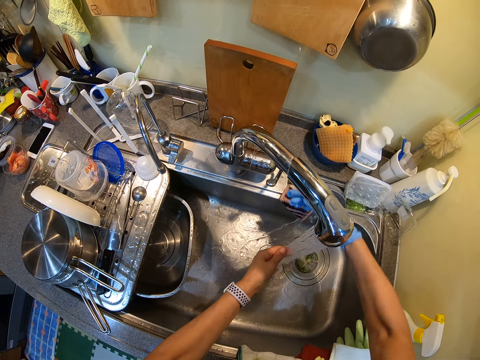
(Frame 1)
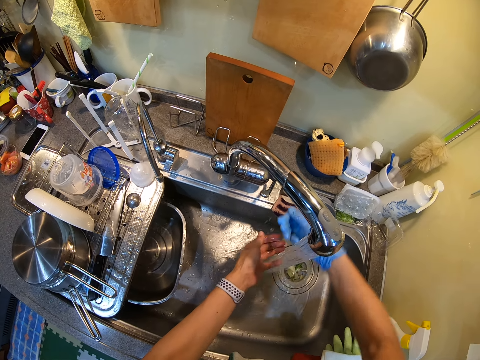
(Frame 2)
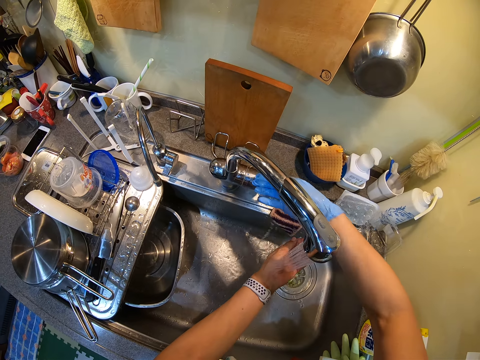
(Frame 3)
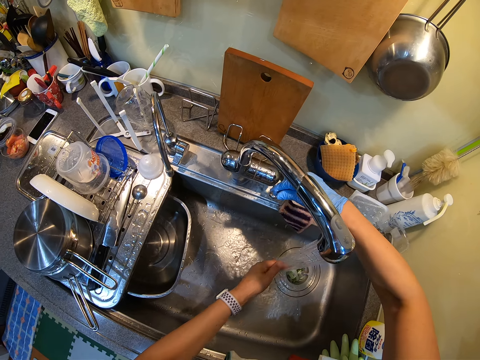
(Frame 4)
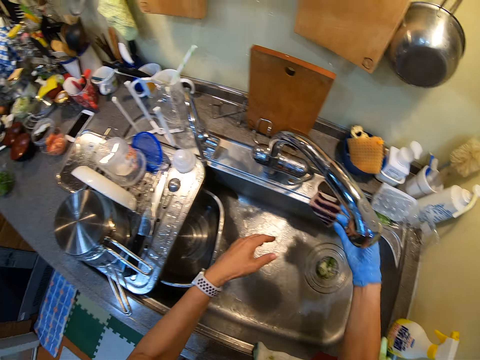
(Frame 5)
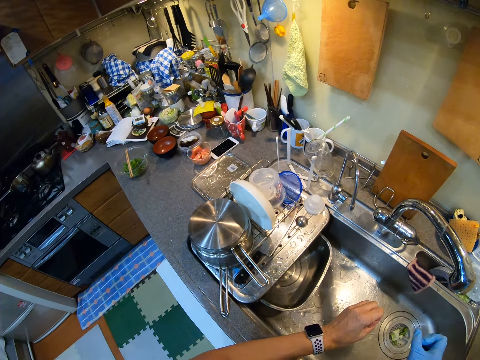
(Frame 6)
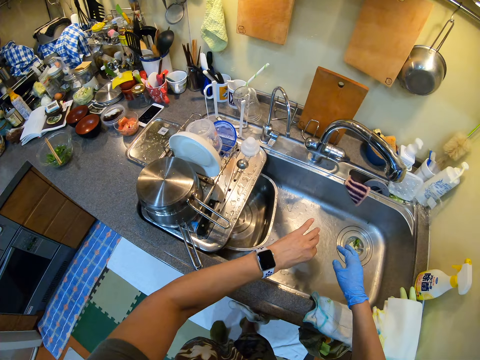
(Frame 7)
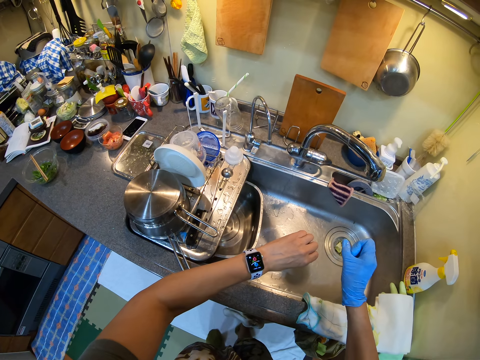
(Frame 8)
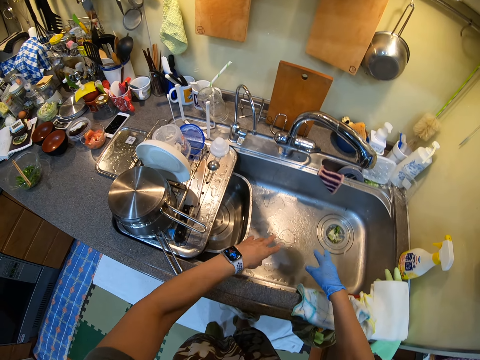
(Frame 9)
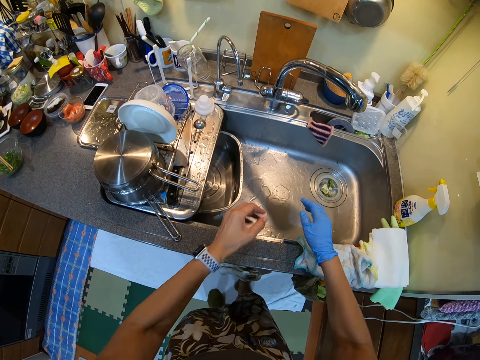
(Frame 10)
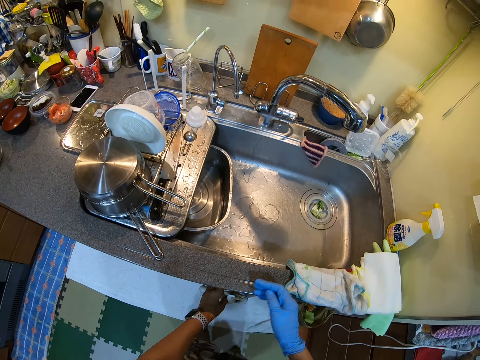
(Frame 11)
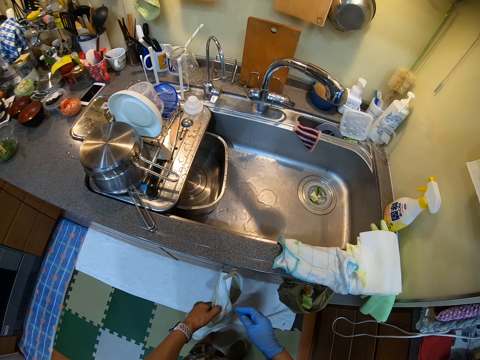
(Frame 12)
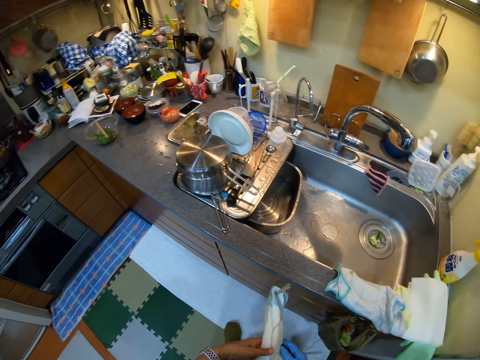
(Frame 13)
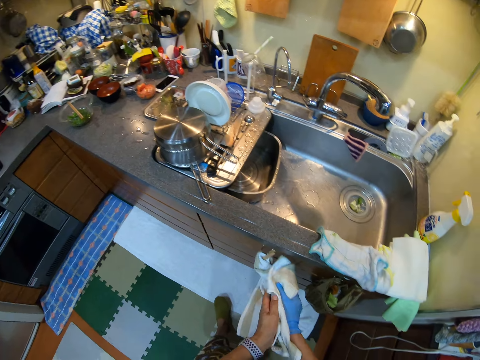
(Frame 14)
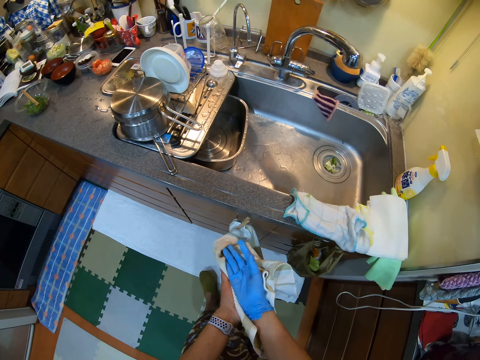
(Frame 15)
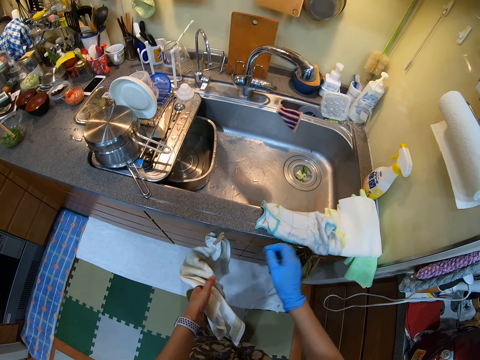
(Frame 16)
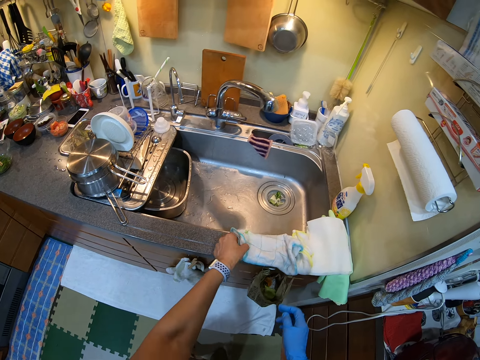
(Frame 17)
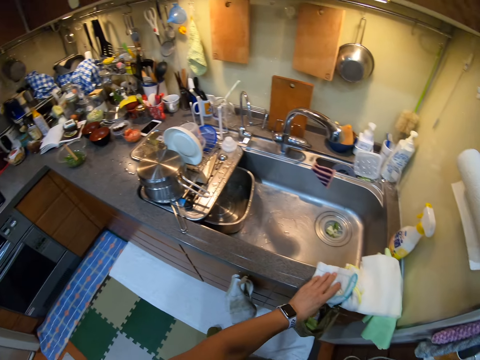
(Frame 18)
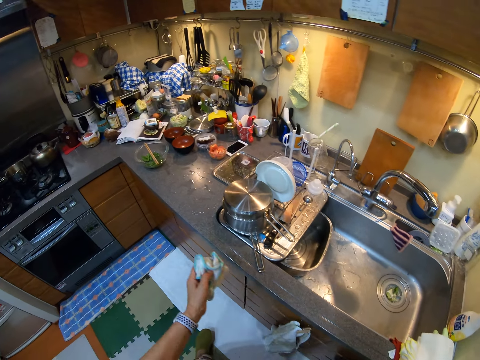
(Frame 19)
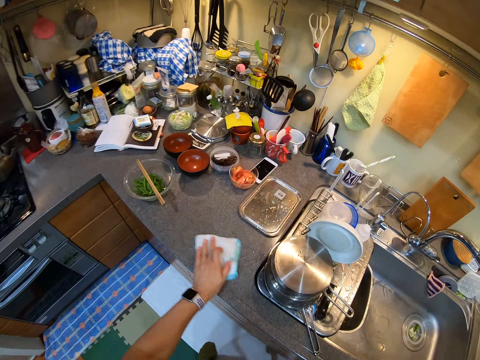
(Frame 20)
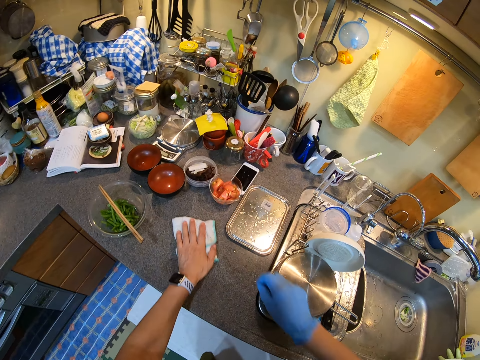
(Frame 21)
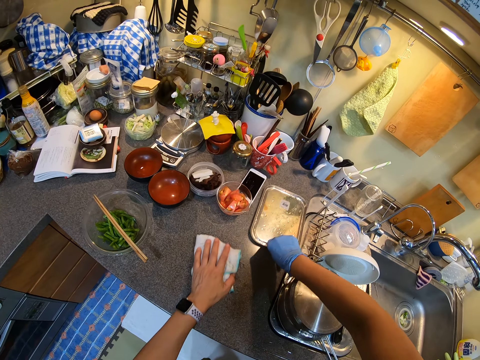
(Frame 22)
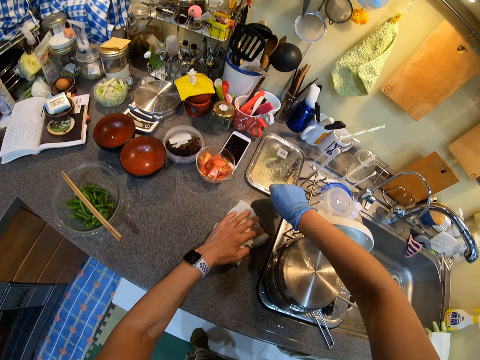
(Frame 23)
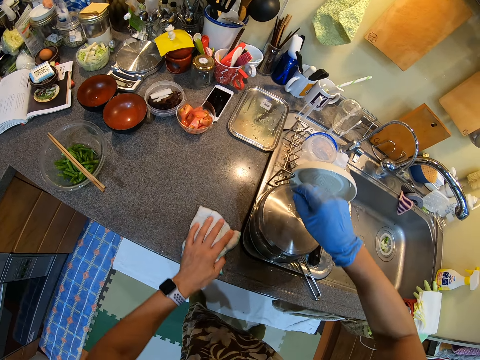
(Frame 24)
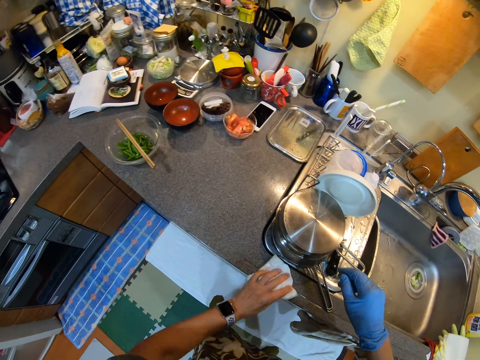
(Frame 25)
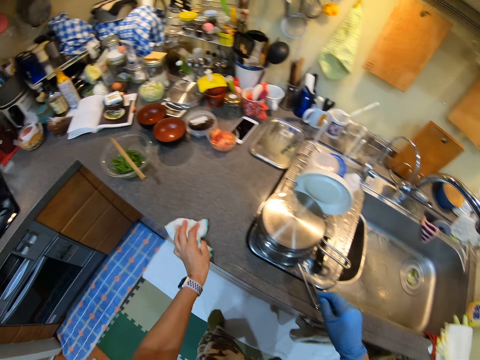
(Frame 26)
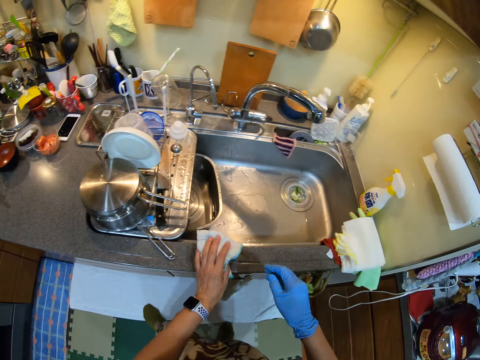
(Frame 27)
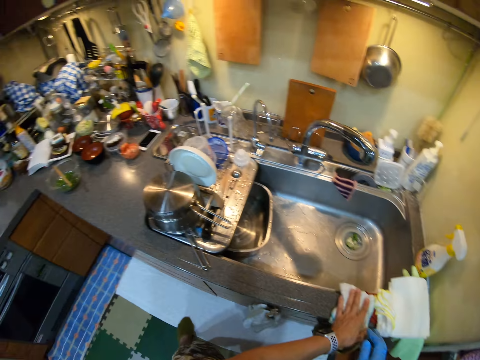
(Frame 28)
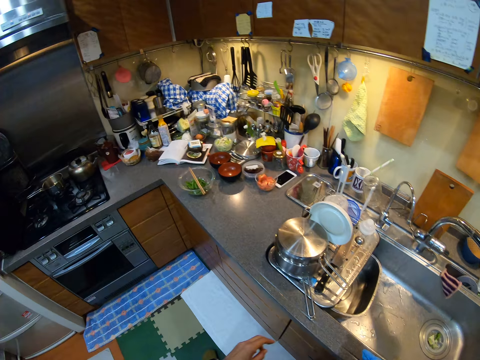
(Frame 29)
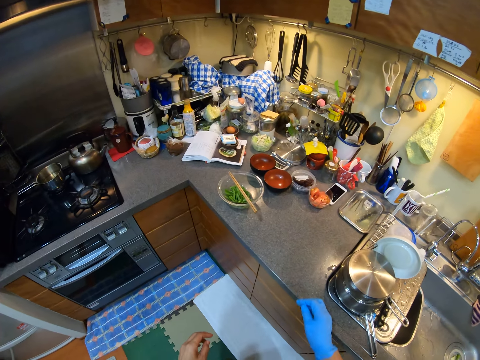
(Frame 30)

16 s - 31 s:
The camera wearer pours water on the sink top. He closes the tap. He shakes hands. He dries his hands. He holds a towel and wipes hands. He folds the towel. He wipes the counter top with the towel. He moves a lid. He wipes the counter top.

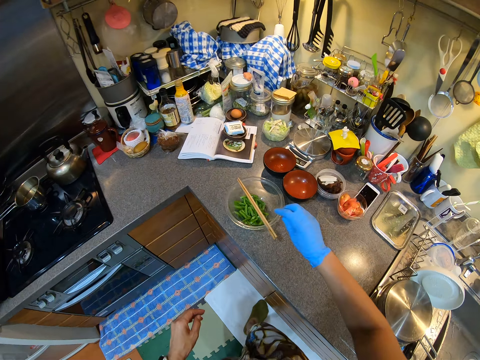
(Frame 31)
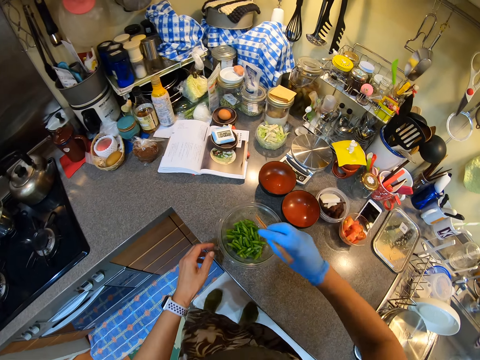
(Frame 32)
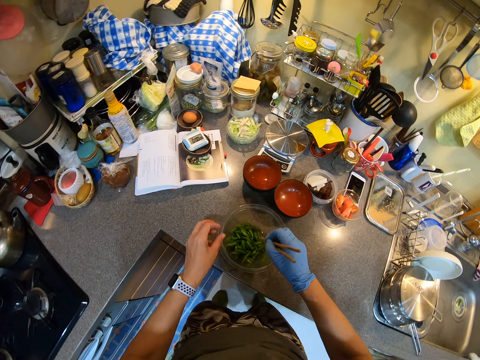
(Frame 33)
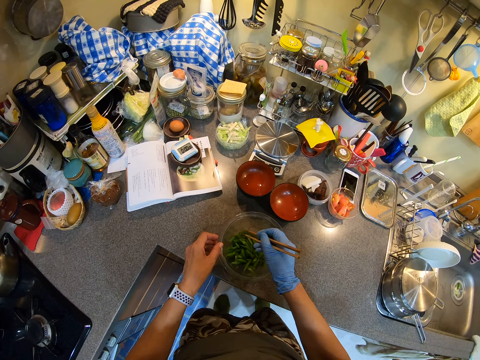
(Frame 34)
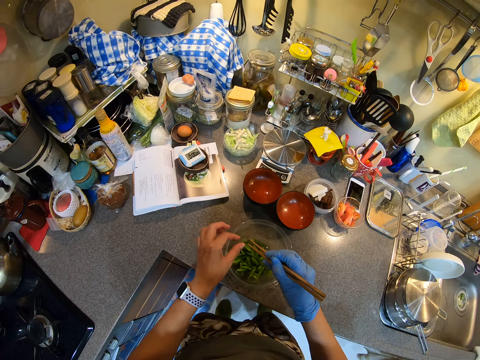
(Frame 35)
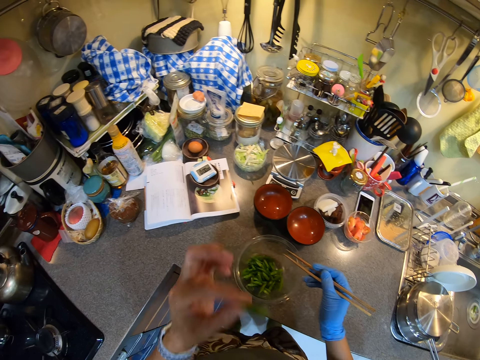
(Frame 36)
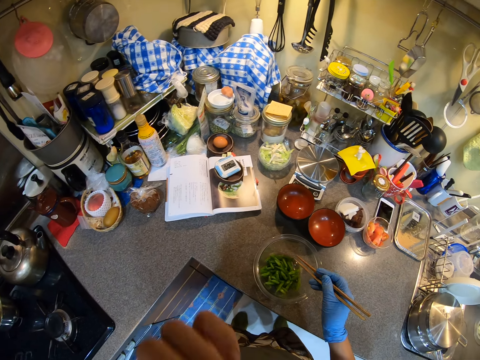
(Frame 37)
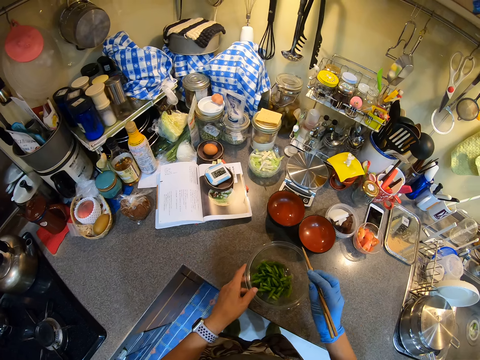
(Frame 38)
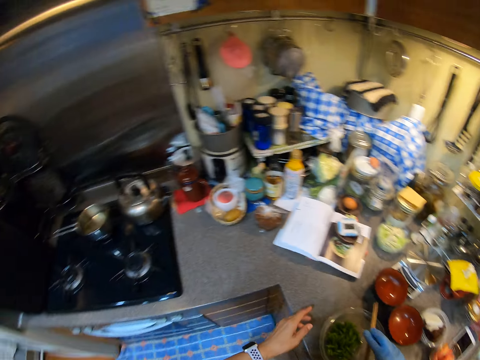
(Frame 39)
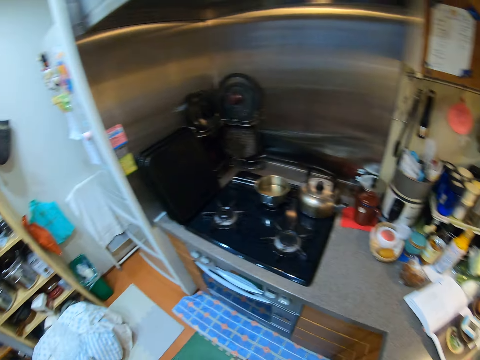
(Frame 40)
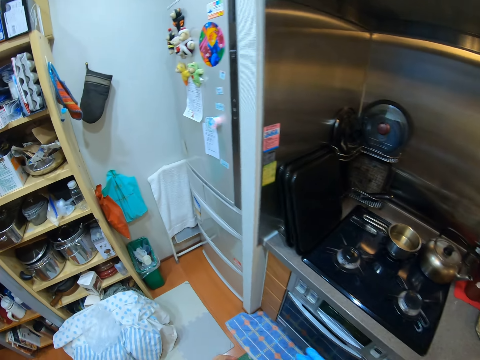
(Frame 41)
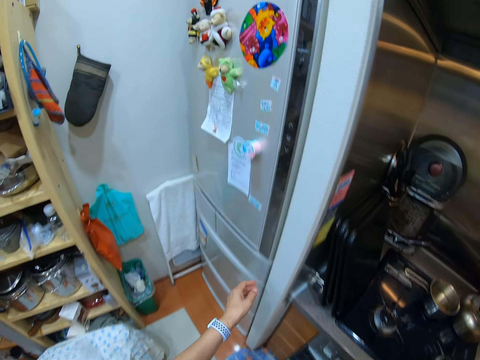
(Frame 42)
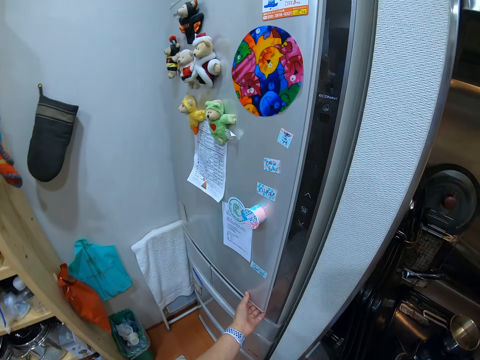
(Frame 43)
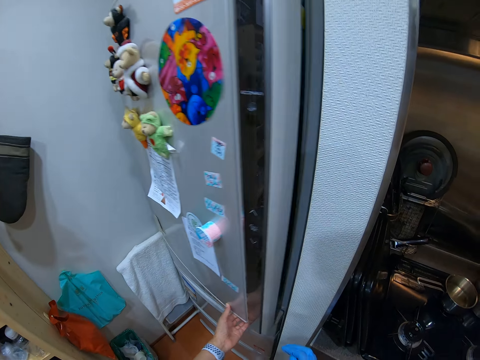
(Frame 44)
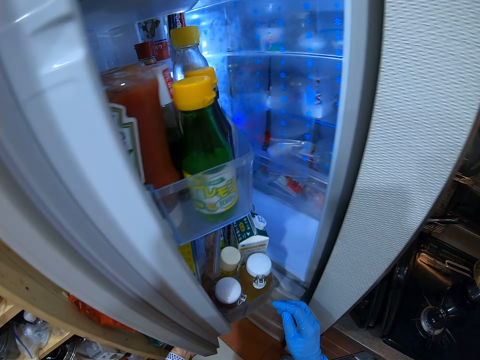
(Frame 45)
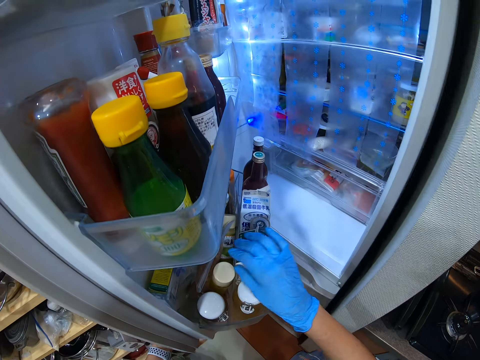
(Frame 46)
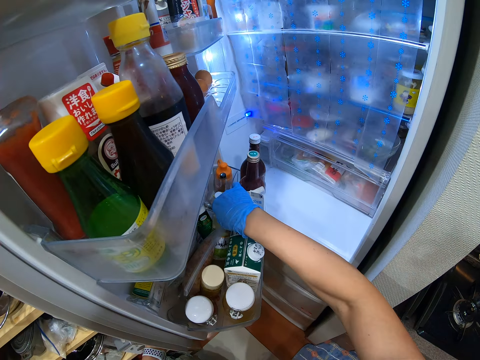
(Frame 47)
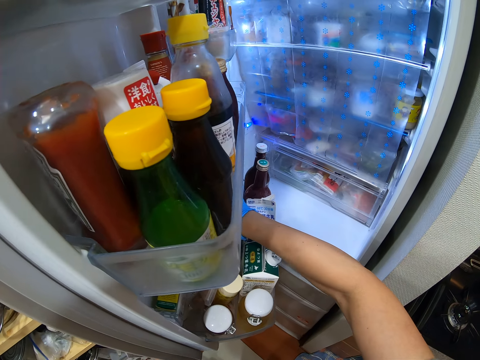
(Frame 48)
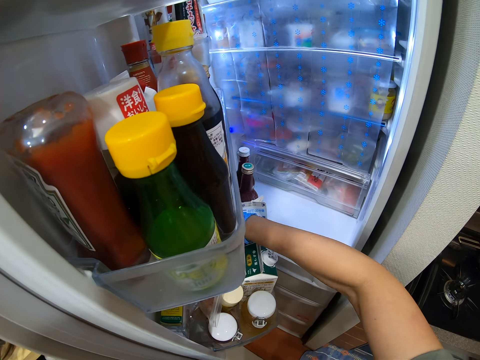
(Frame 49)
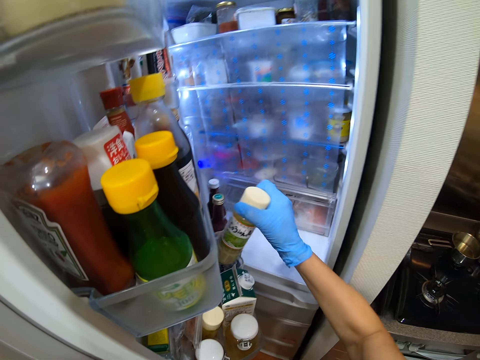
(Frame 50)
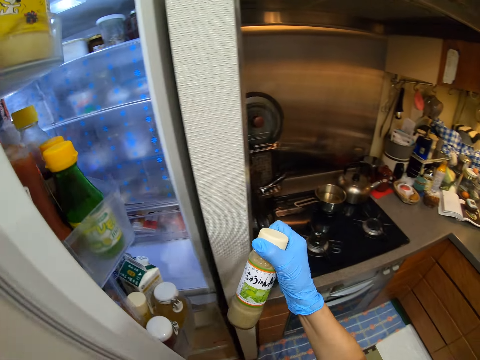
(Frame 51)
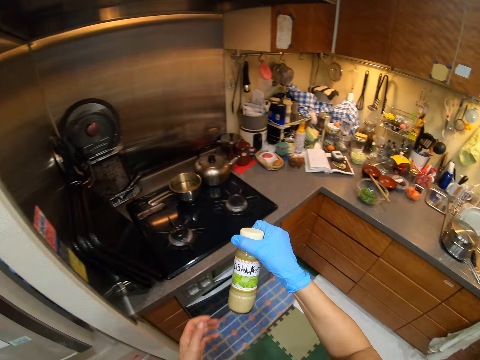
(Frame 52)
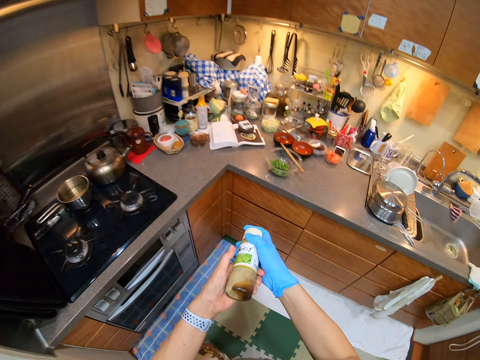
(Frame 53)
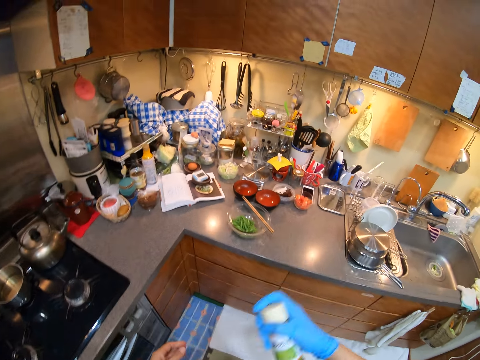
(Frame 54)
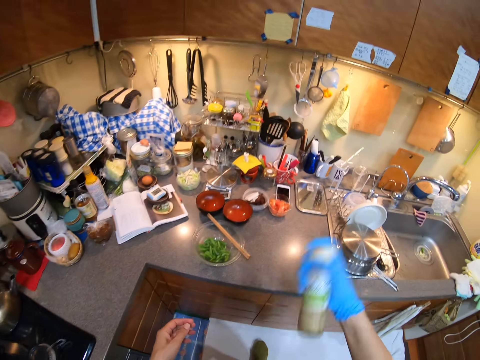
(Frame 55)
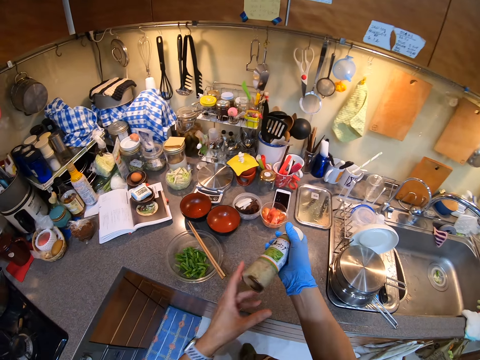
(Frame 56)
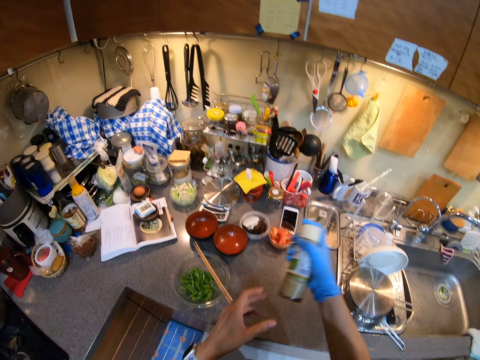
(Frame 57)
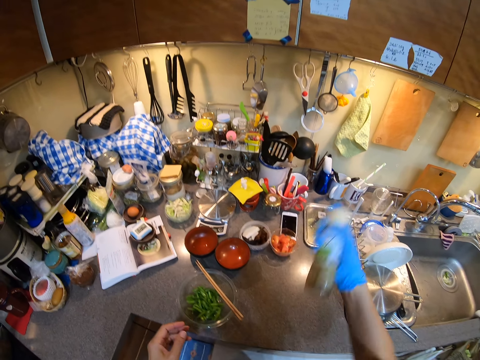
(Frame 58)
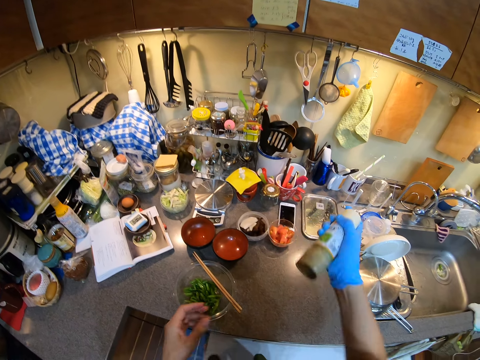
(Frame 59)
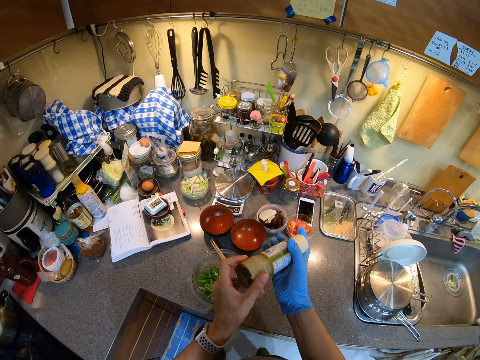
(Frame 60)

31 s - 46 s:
The camera wearer holds chopsticks. They pick up the chopsticks or grill stick. They pick the food with the grill stick. They taste the food. They put the chopstick on a bowl. They walk. They open a fridge. They pick up a bottle or container. They close the fridge. They shake the container.
